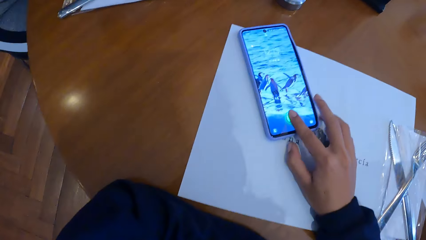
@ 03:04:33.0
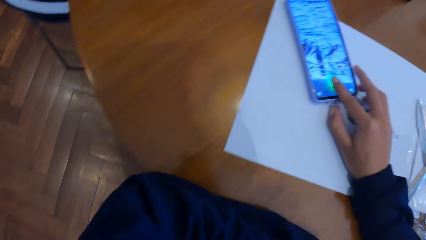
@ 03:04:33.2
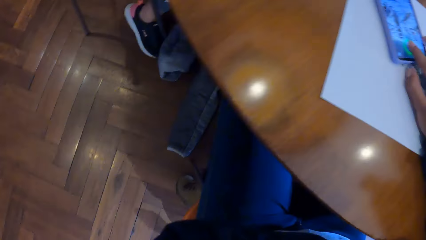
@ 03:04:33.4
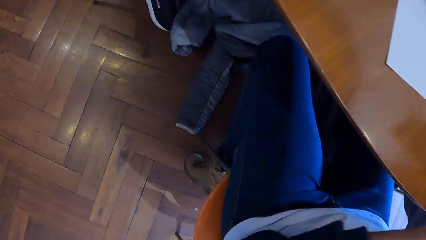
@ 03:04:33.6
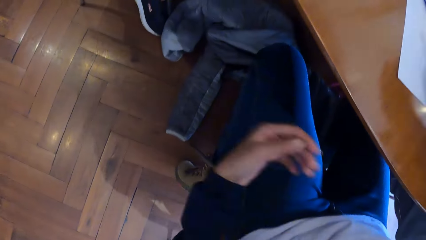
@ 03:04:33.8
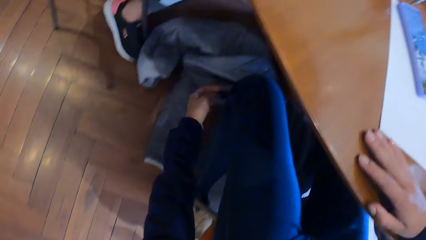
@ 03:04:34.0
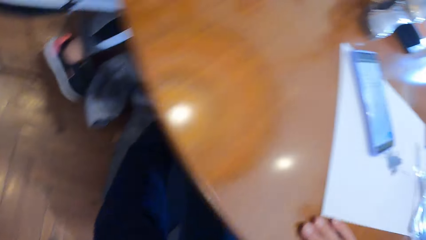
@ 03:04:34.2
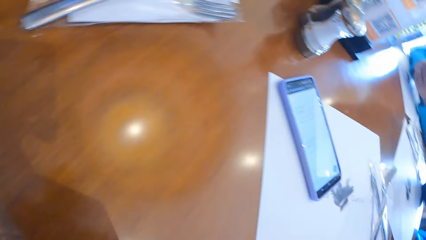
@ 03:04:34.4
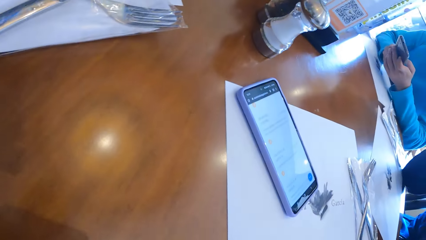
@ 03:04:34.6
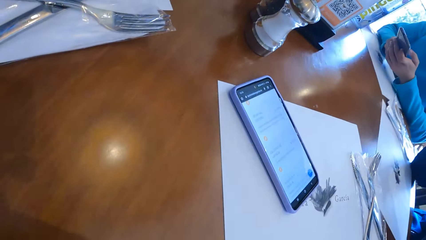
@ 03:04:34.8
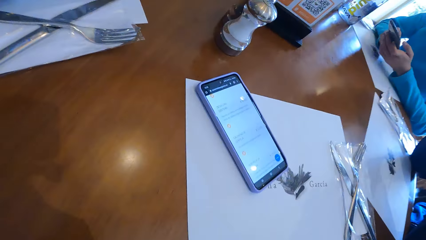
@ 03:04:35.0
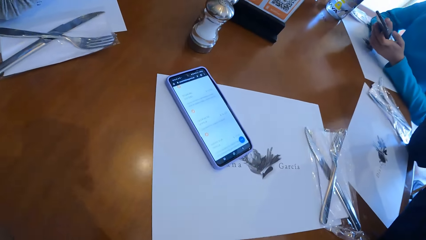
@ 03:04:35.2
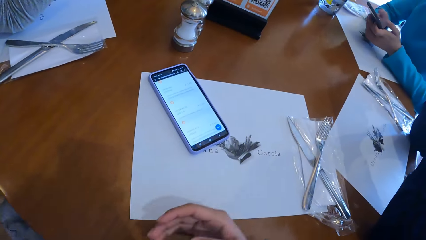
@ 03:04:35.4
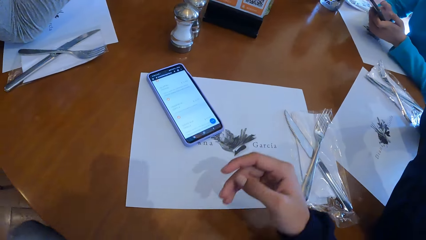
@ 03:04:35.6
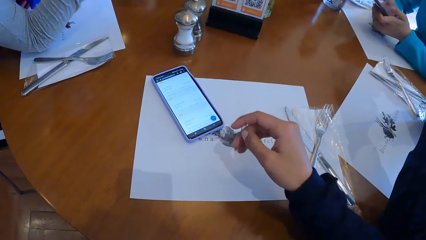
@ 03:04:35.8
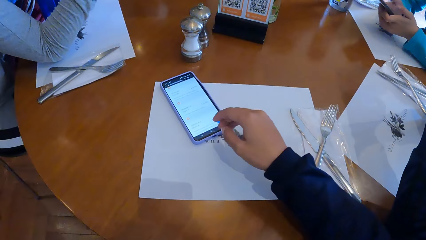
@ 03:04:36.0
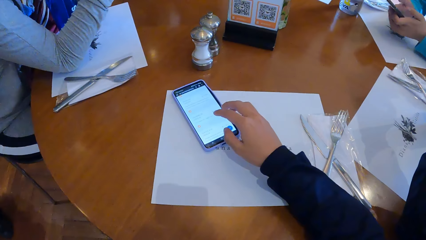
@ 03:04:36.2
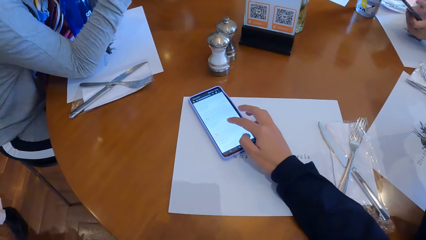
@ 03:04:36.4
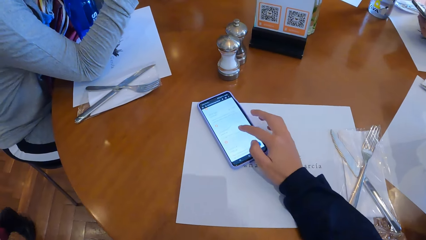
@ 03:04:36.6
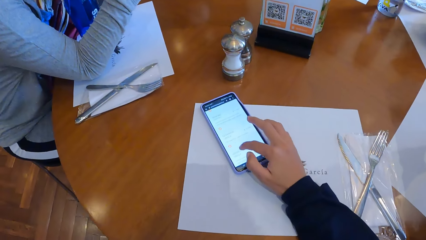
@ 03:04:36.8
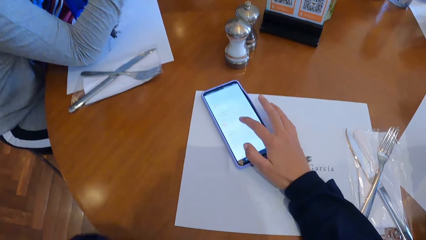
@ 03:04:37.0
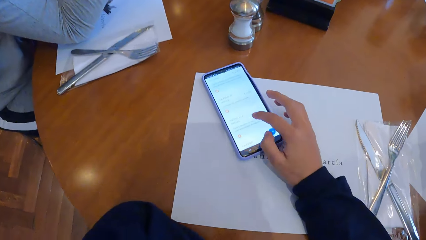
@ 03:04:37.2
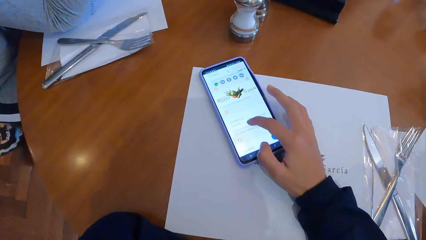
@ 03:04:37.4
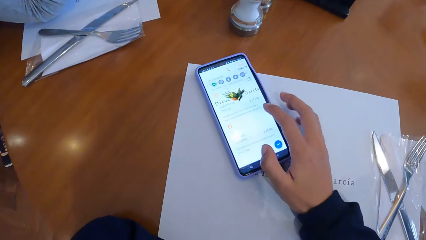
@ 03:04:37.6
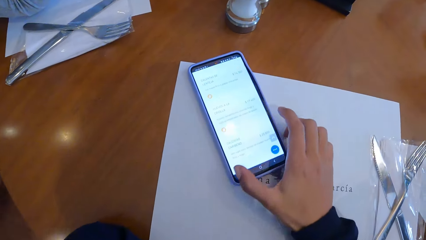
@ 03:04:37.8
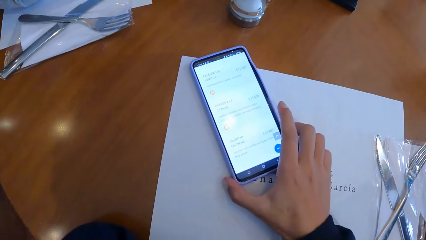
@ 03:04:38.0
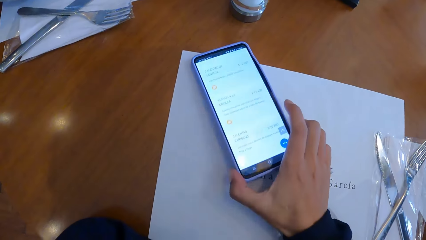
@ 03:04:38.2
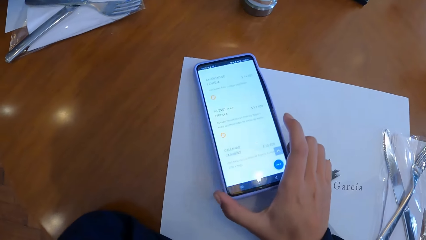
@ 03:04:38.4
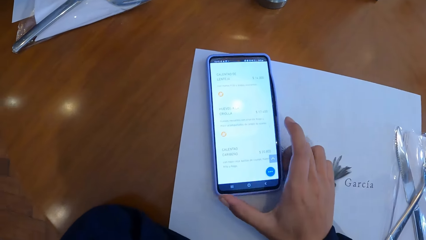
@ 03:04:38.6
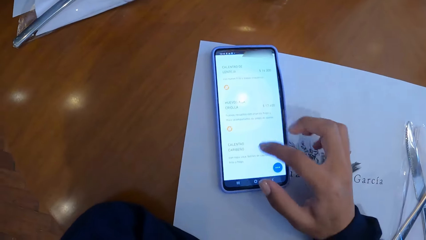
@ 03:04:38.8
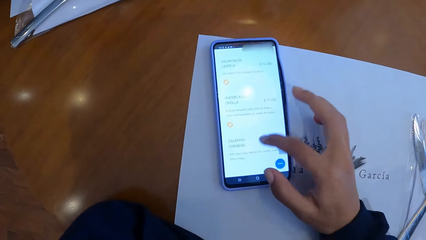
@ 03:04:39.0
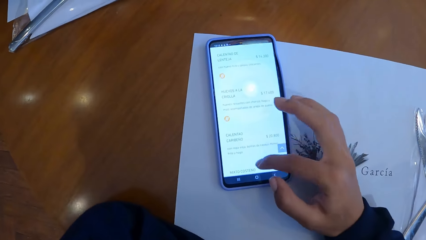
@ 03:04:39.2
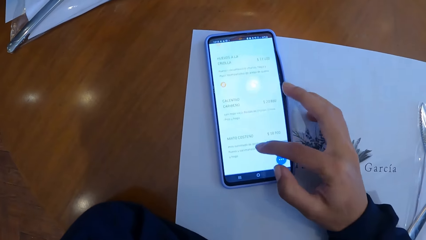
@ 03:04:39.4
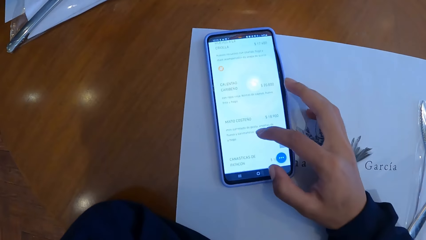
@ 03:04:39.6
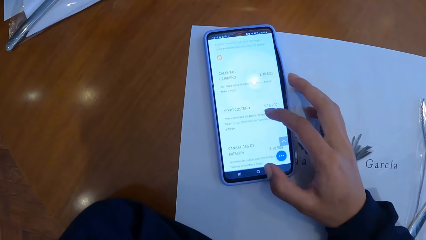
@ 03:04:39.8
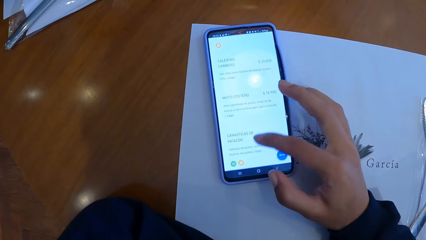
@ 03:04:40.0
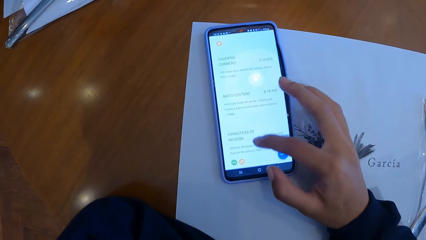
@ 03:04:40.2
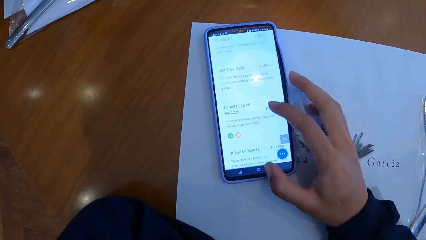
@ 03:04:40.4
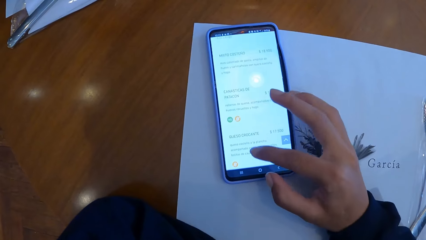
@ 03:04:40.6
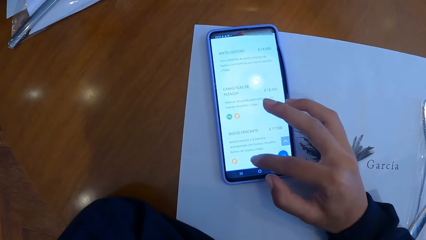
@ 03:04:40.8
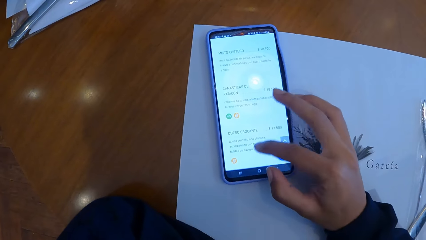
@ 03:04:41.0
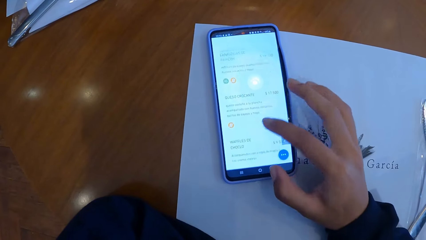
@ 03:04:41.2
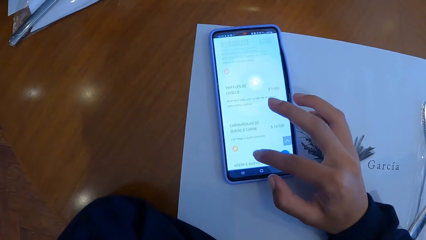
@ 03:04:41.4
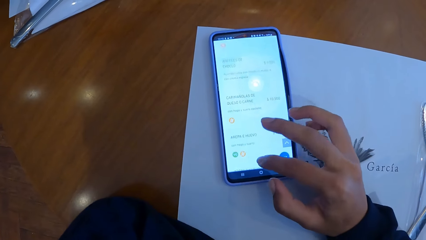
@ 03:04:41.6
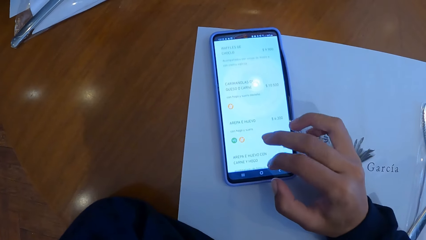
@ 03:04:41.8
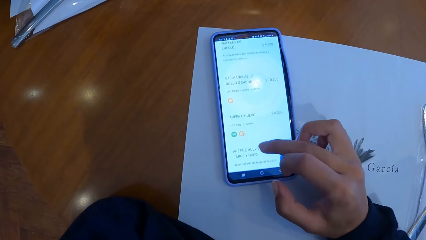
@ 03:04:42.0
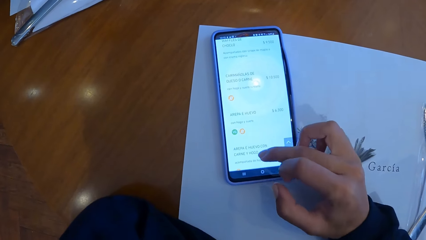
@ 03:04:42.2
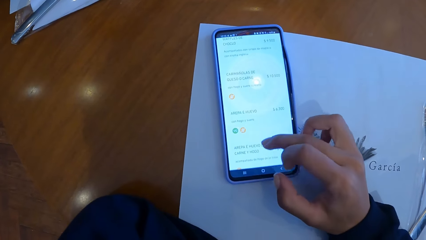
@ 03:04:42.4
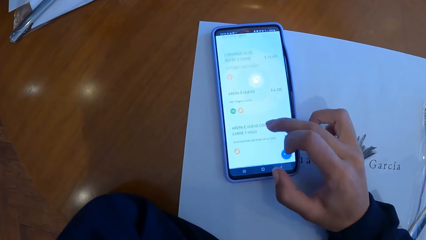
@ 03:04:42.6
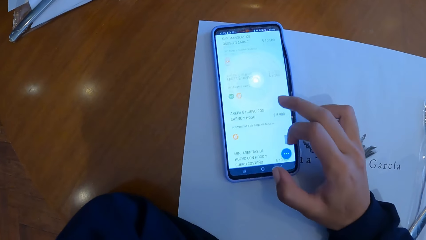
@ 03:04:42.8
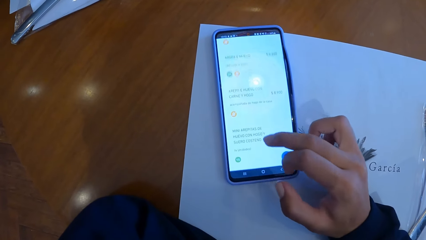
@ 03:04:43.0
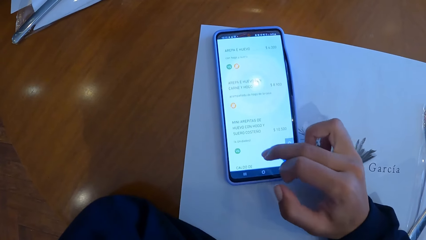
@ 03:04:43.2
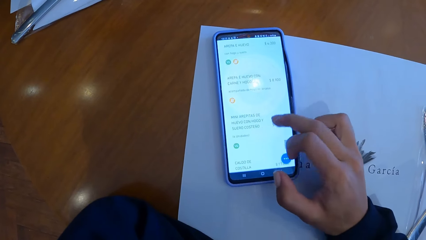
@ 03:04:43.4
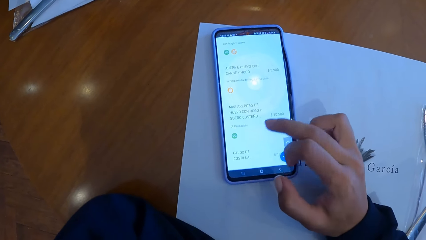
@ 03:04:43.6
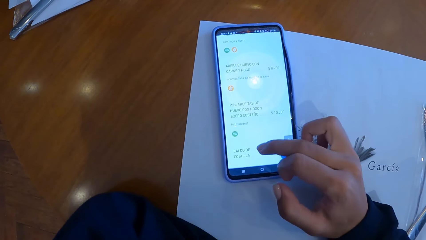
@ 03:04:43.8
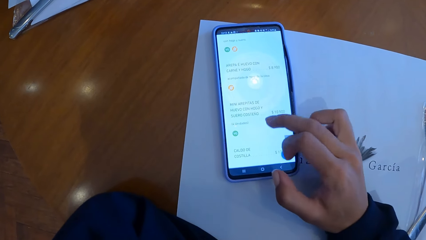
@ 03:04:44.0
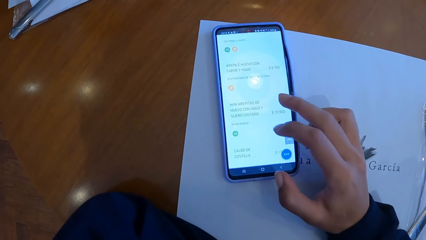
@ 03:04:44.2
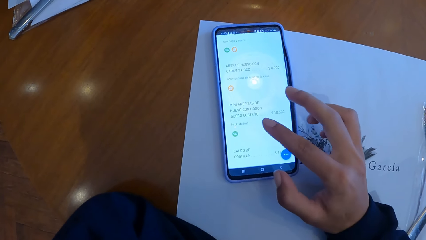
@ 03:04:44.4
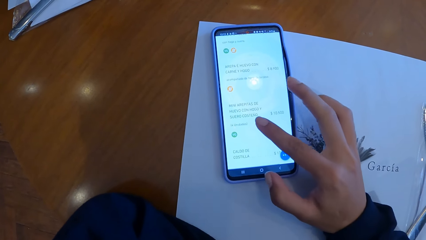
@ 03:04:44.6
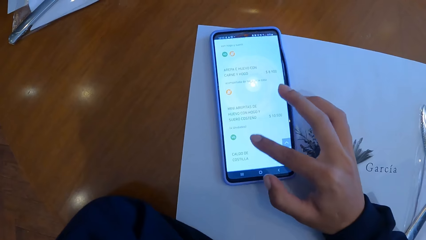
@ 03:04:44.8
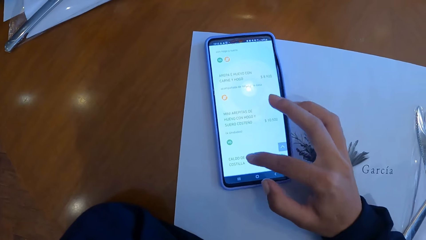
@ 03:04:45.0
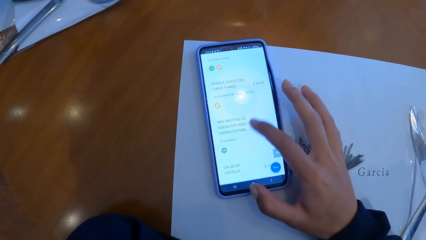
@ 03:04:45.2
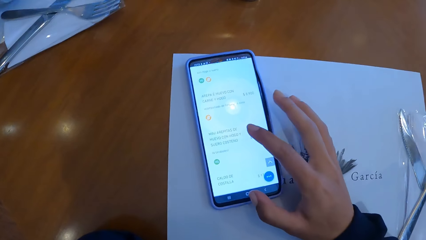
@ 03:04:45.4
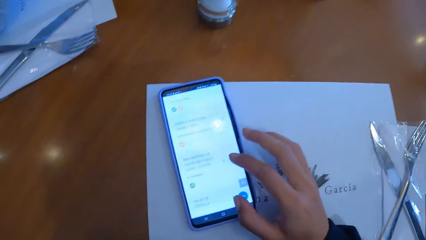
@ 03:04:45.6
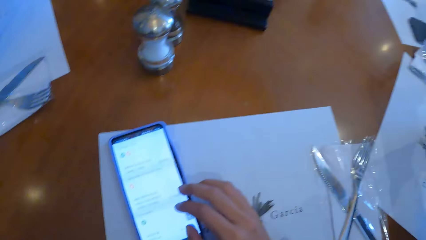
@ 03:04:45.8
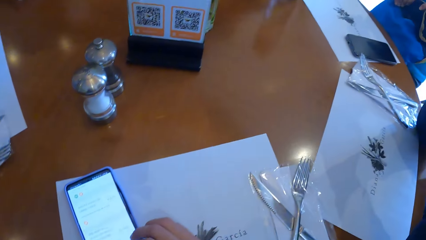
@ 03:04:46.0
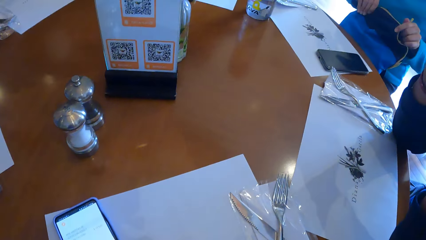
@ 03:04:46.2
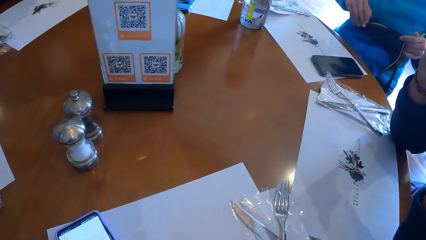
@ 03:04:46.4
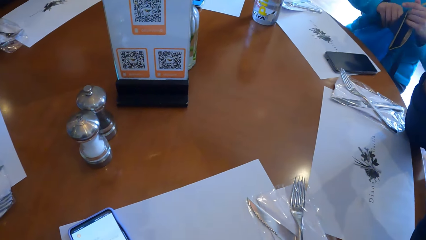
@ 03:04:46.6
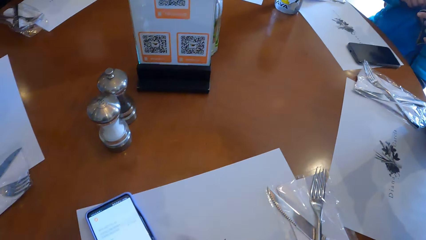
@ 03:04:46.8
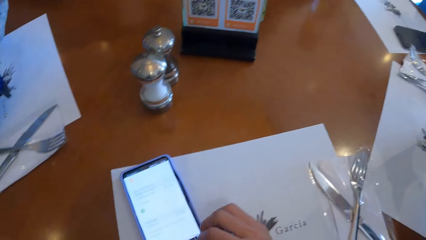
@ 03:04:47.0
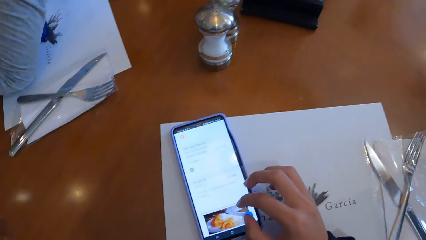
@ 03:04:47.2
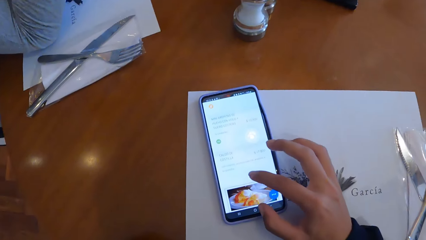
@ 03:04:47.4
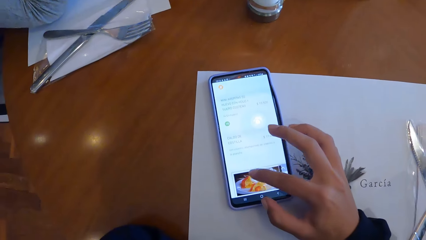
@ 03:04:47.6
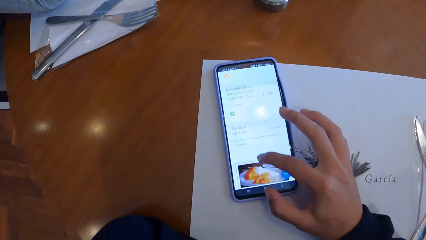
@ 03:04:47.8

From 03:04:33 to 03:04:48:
The camera wearer picks up a jacket. He scrolls through the phone on the table with his right hand. He looks around in the restaurant.
